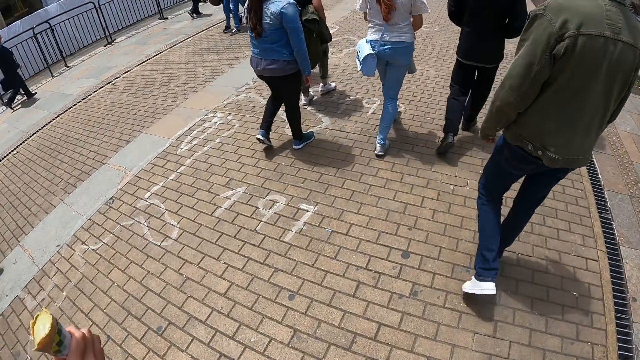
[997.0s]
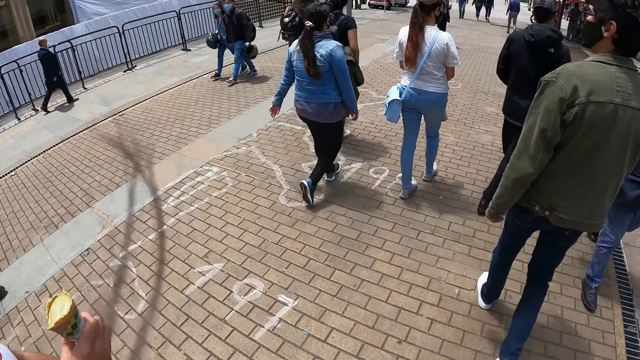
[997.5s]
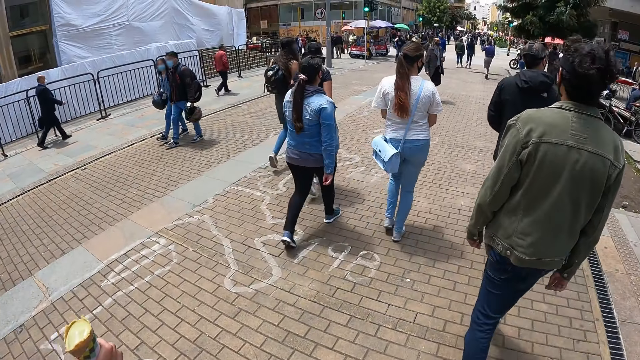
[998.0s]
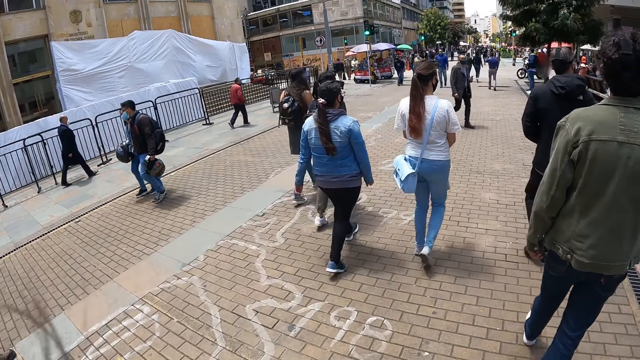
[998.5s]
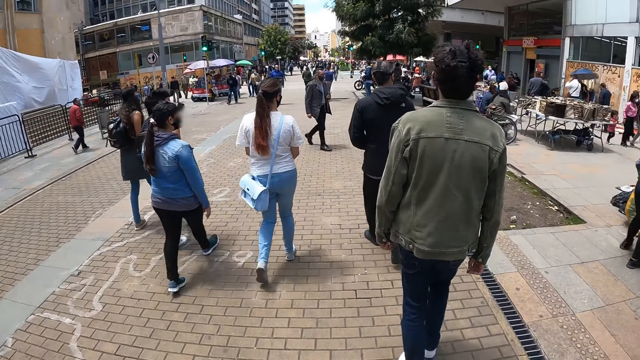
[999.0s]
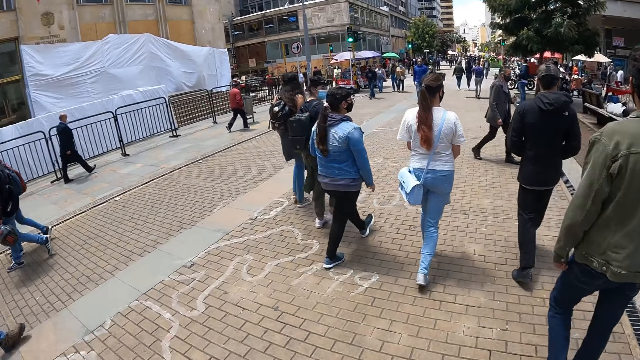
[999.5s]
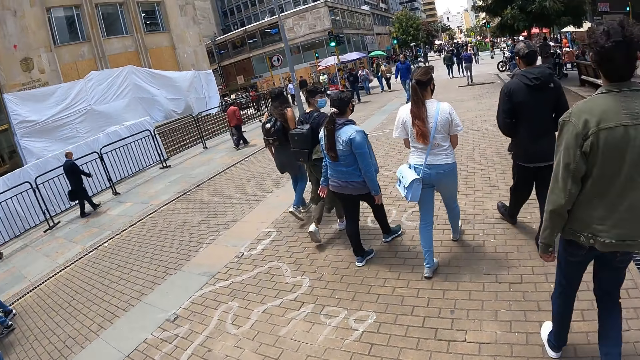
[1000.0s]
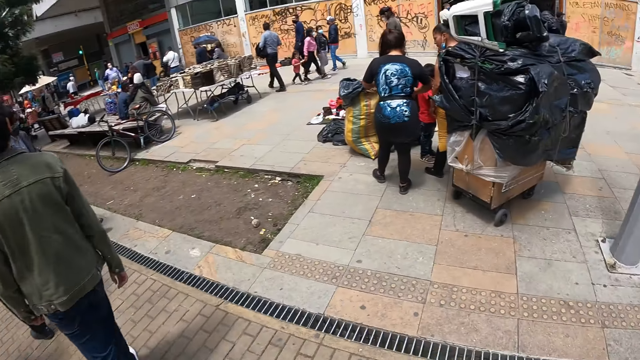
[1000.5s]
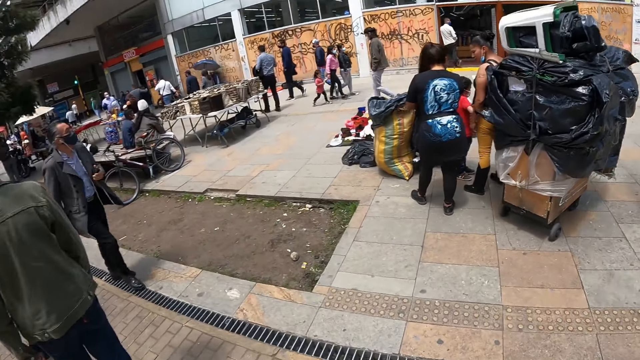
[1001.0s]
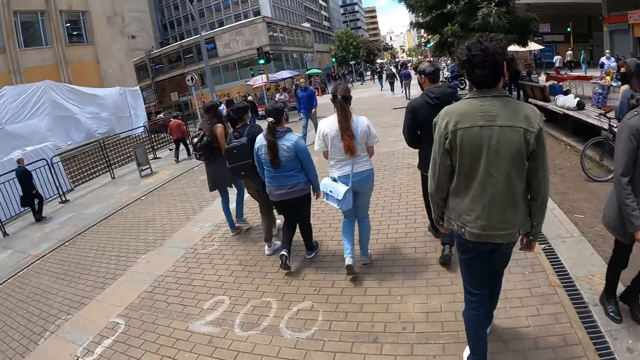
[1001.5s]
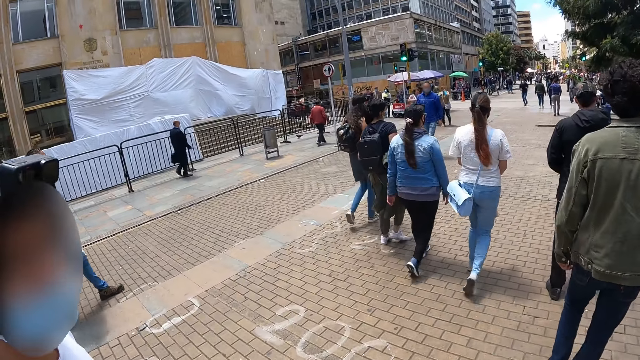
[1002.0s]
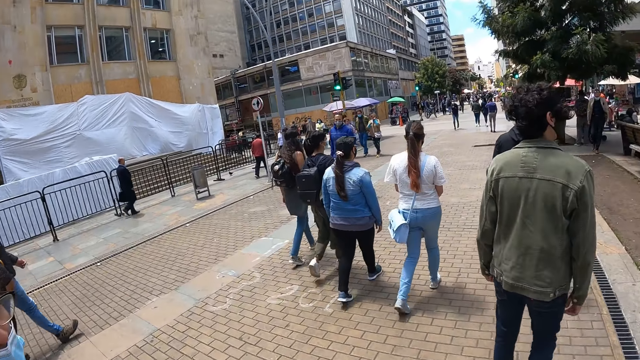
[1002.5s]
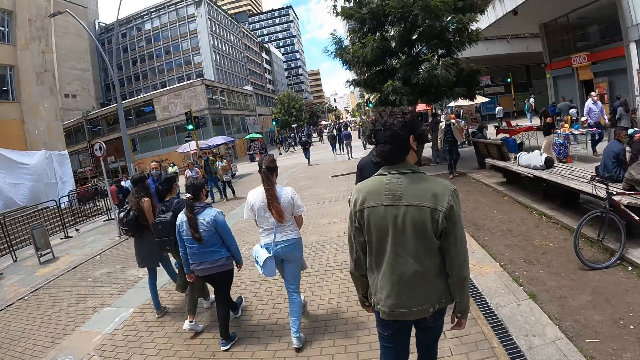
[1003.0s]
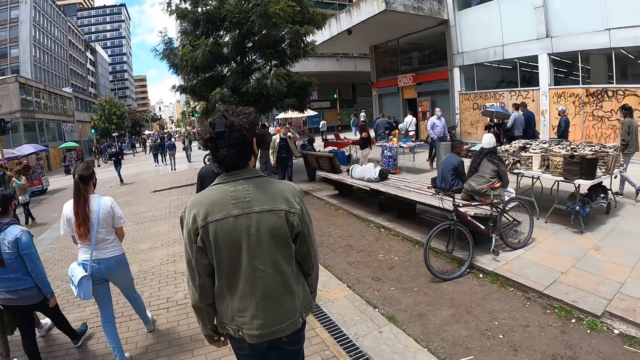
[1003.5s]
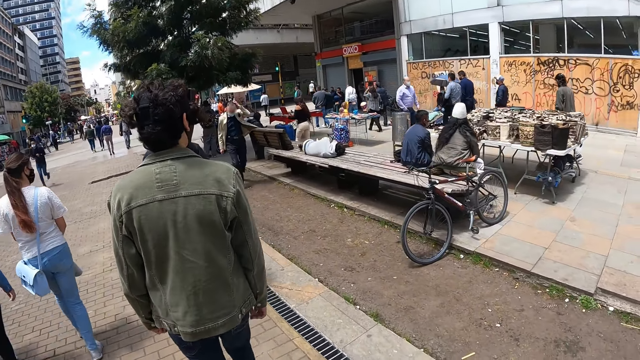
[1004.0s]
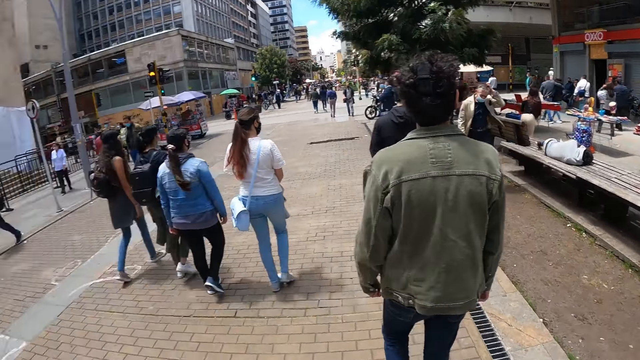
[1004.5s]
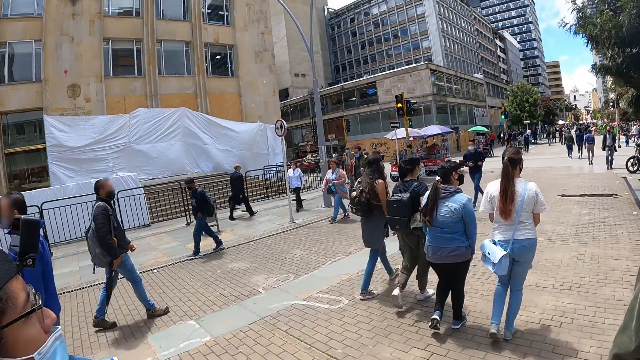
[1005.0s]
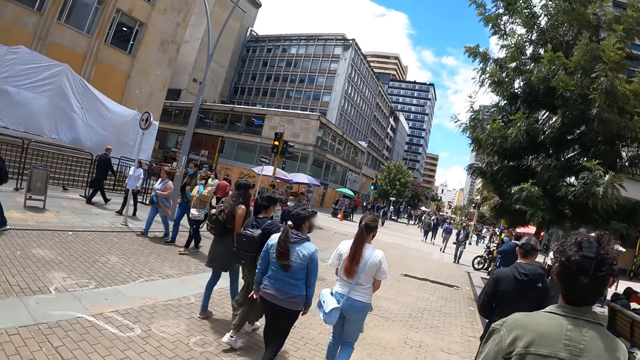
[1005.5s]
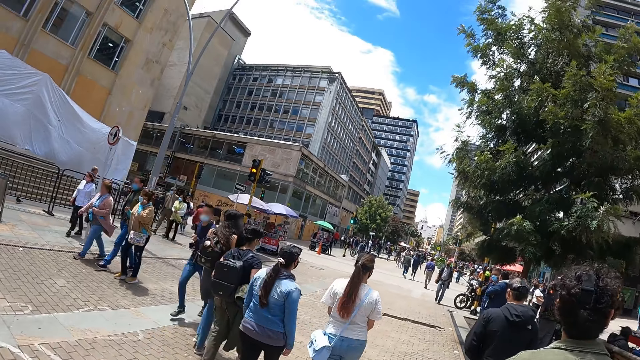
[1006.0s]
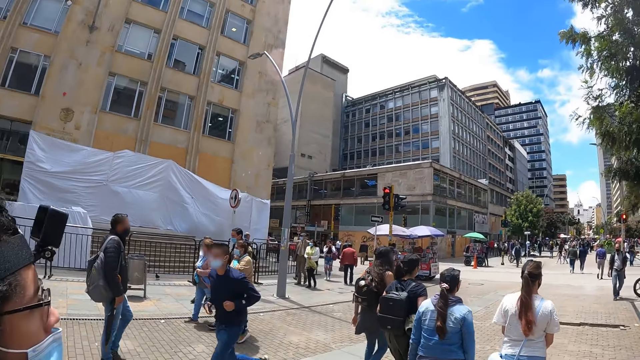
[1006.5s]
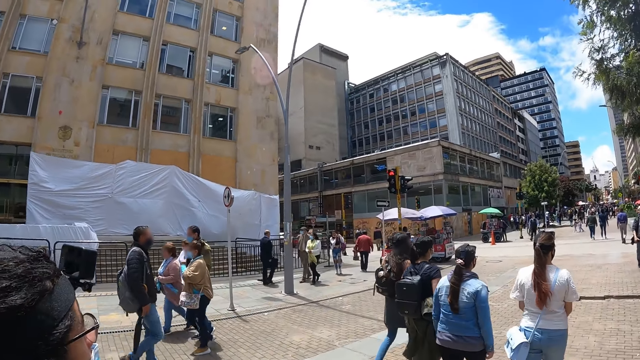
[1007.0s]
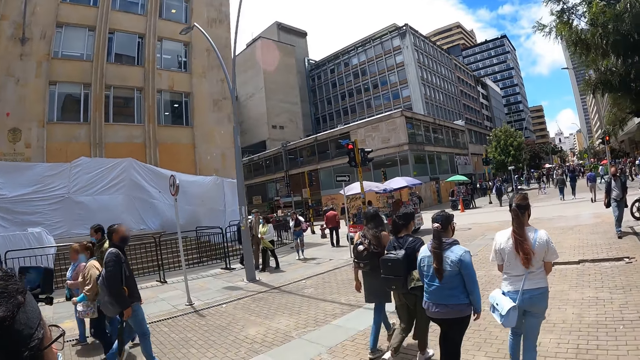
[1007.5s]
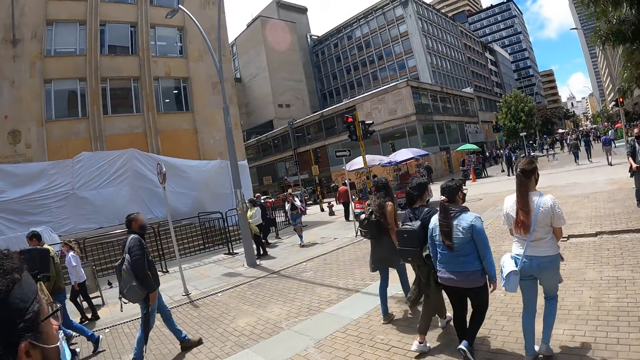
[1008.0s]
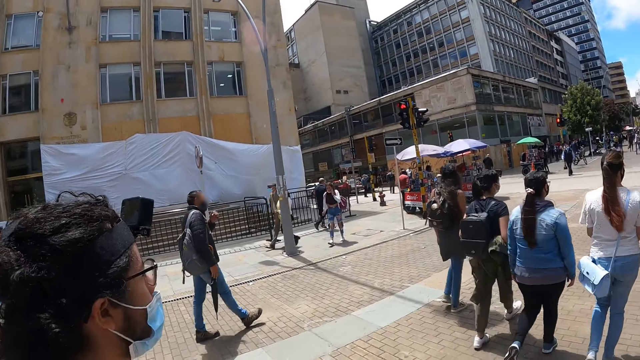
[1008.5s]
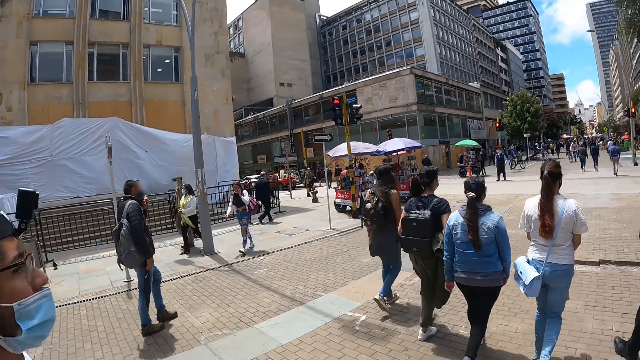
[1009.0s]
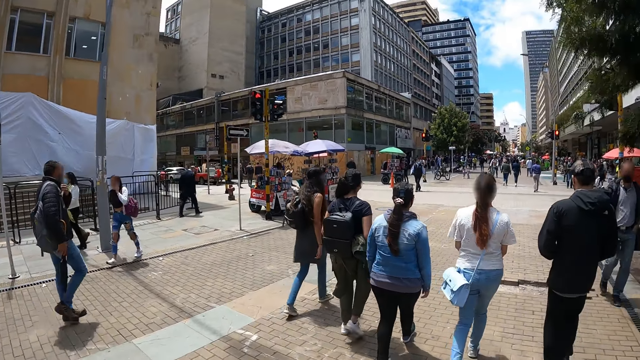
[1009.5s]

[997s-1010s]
The camera wearer looks around. A man walks around.

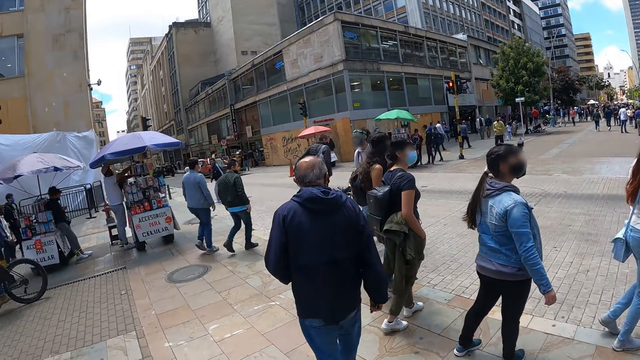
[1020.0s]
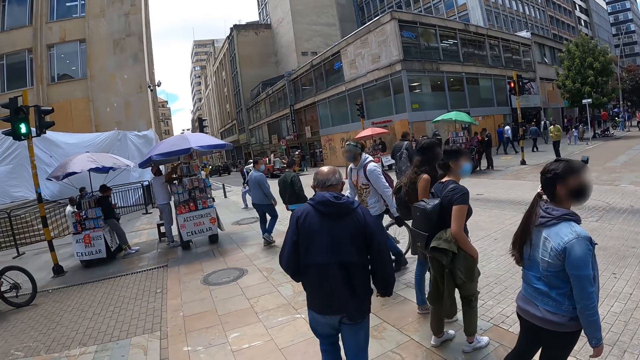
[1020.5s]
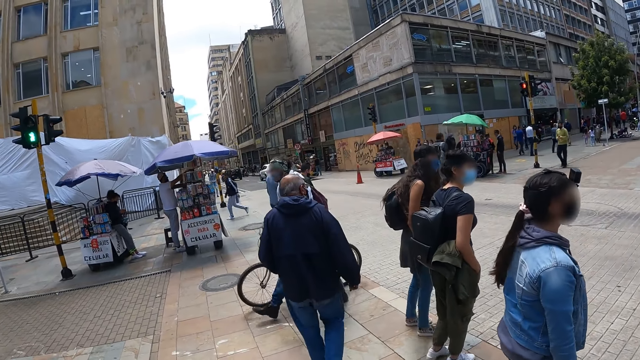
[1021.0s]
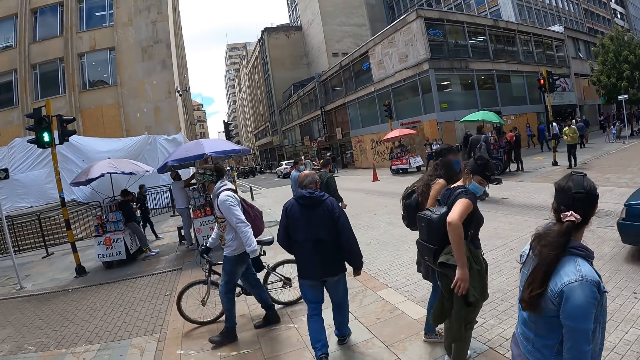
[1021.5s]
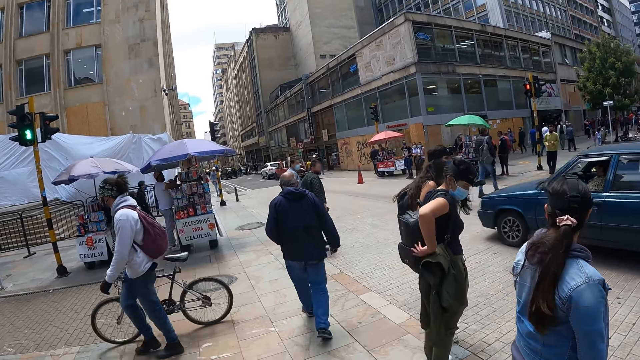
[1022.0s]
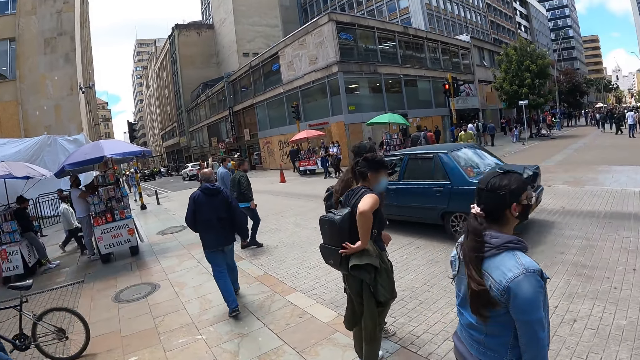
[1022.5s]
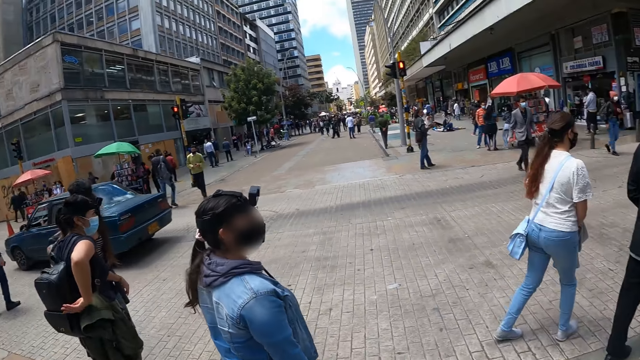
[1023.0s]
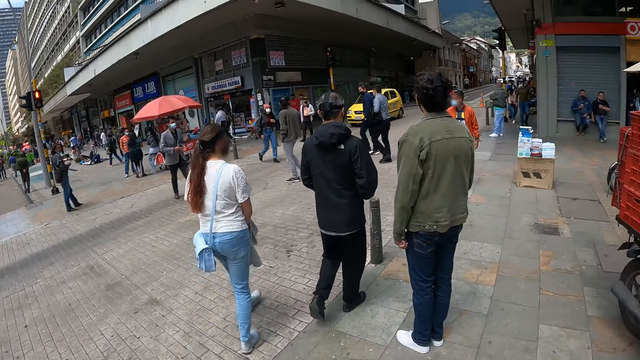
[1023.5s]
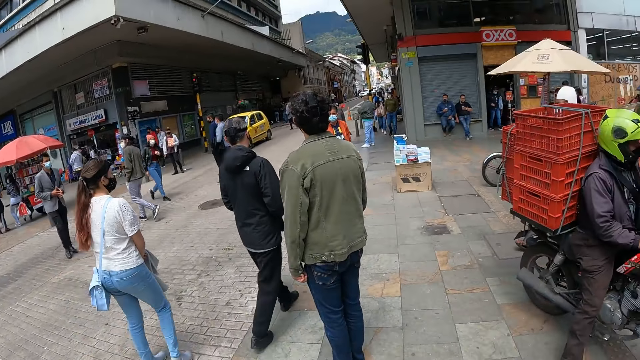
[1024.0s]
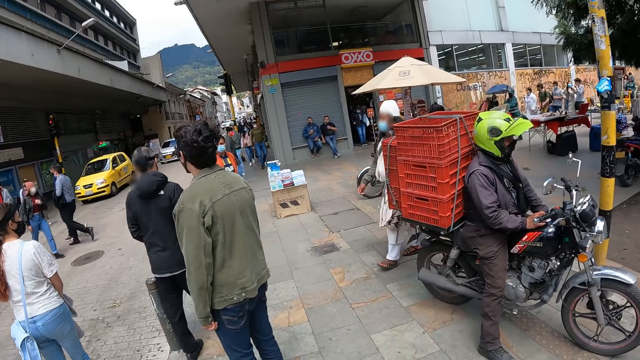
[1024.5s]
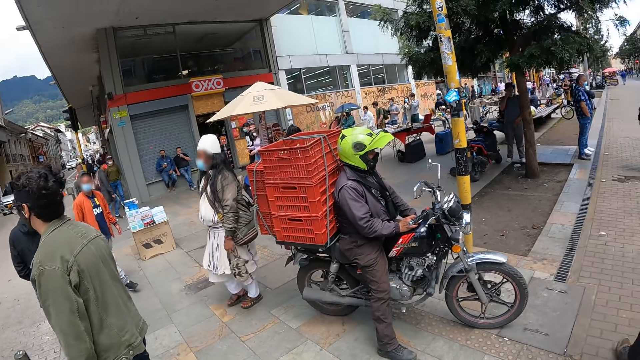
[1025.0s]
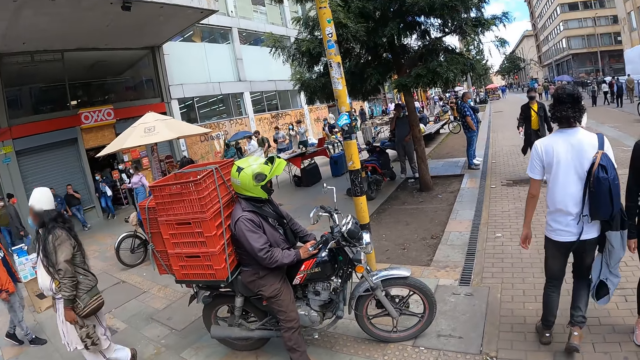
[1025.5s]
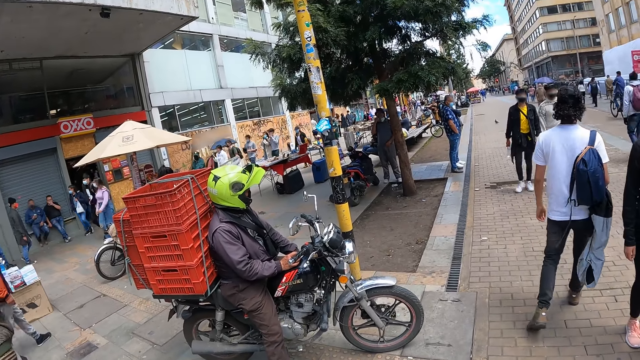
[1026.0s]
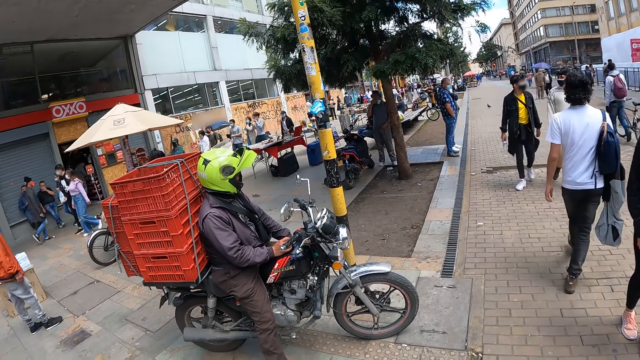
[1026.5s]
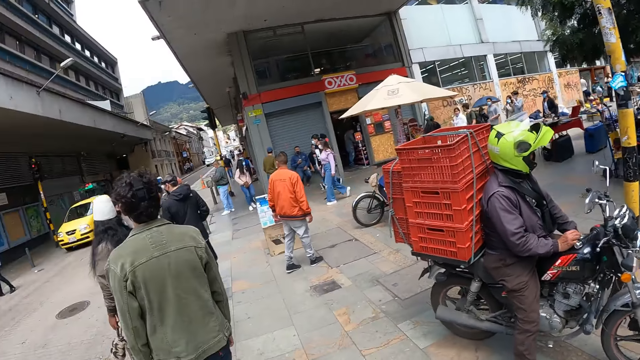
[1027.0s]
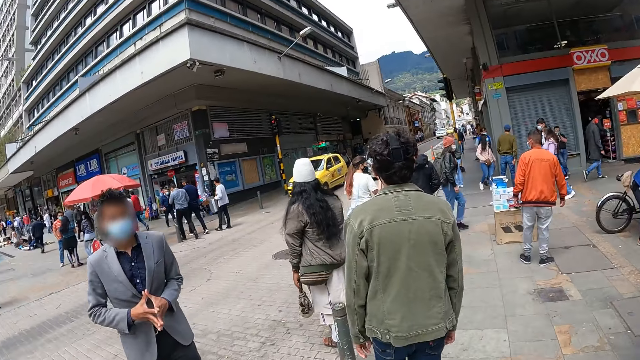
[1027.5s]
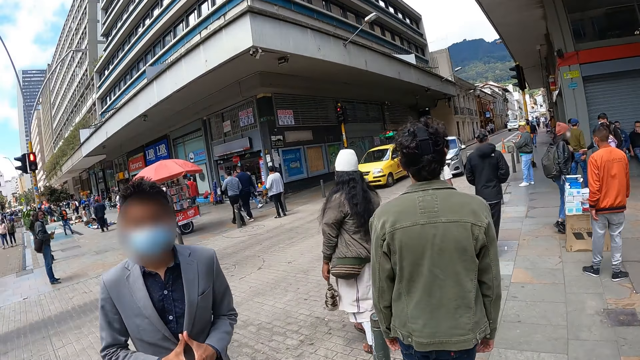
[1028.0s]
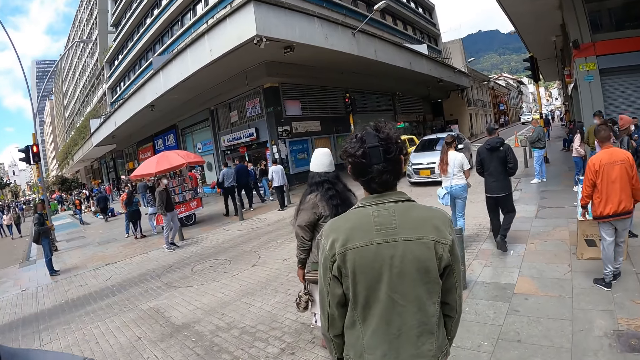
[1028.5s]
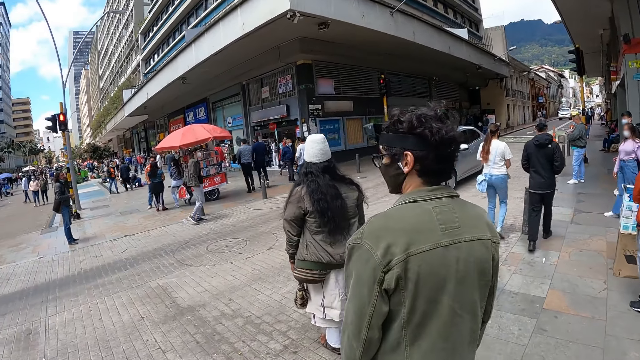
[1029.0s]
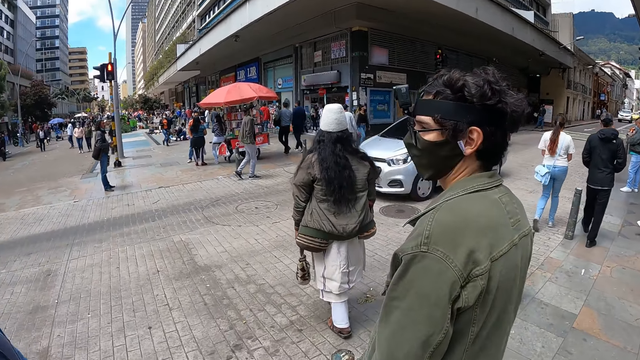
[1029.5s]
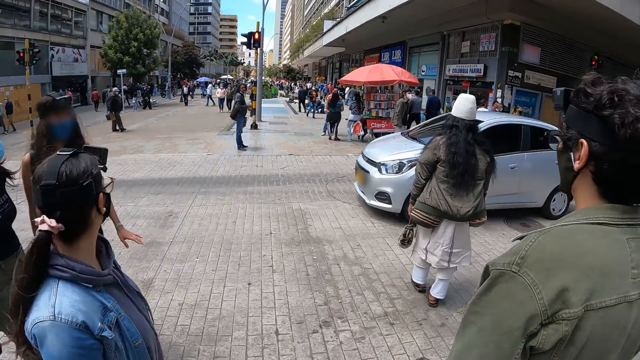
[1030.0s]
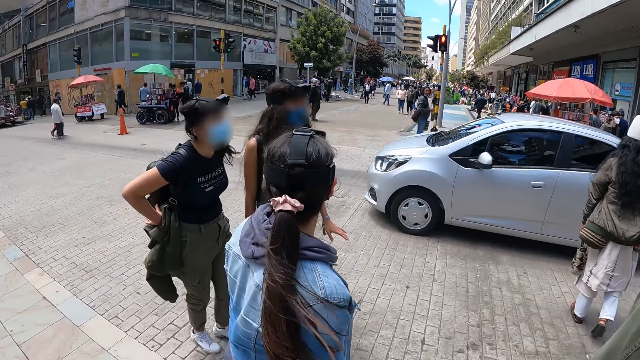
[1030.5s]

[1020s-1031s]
The camera wearer stands on the road. They look around.
